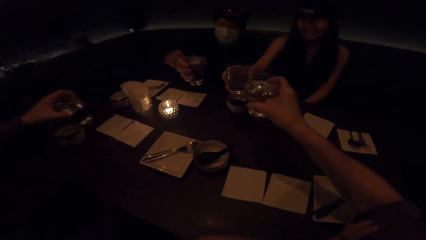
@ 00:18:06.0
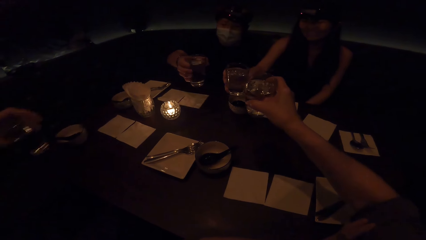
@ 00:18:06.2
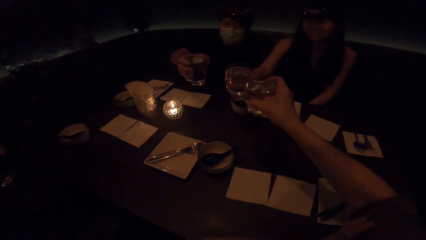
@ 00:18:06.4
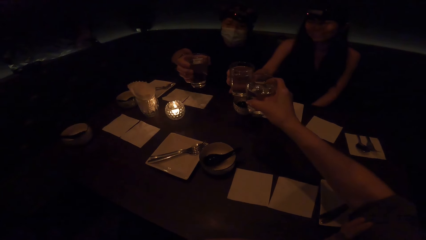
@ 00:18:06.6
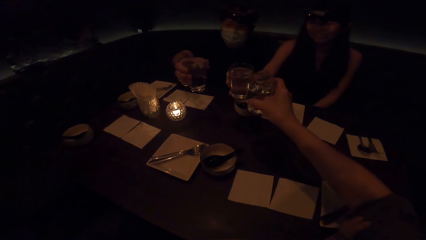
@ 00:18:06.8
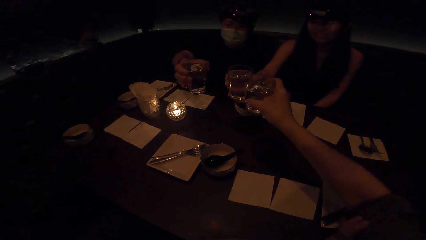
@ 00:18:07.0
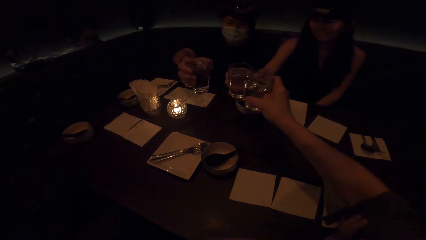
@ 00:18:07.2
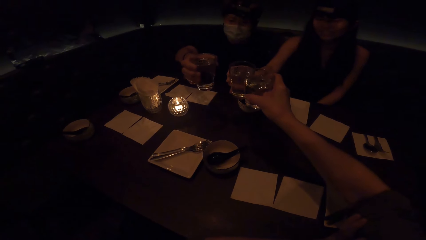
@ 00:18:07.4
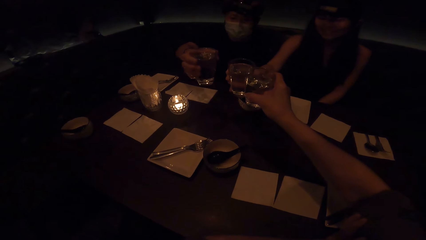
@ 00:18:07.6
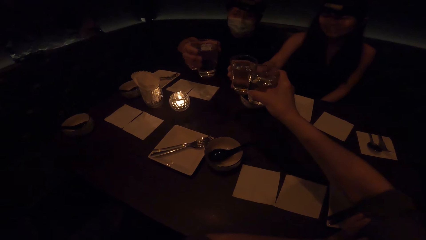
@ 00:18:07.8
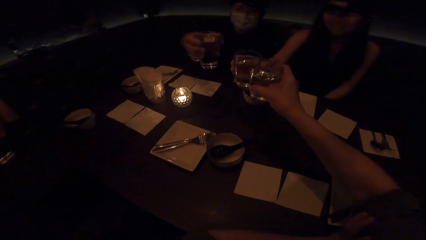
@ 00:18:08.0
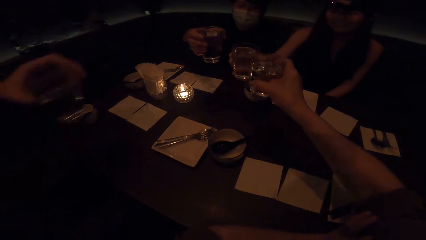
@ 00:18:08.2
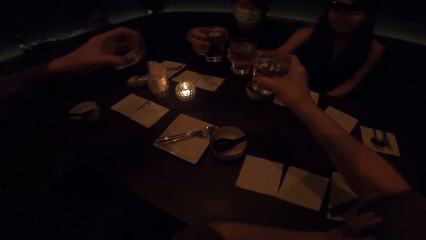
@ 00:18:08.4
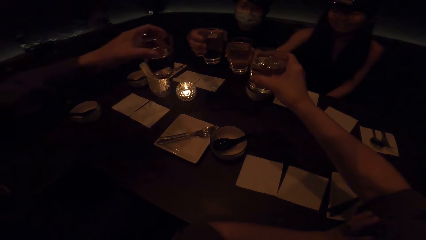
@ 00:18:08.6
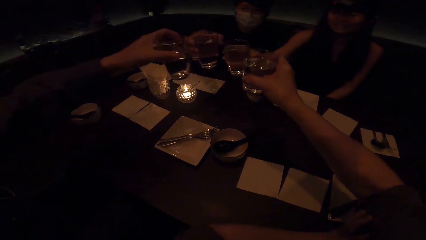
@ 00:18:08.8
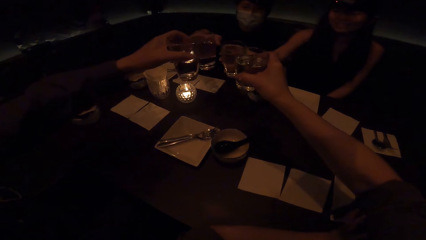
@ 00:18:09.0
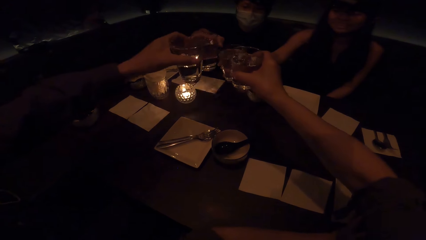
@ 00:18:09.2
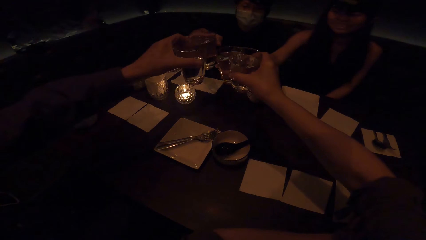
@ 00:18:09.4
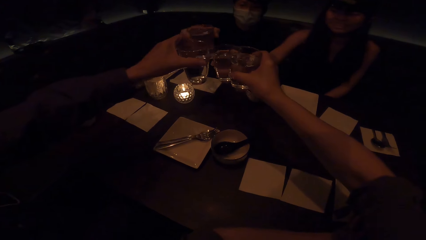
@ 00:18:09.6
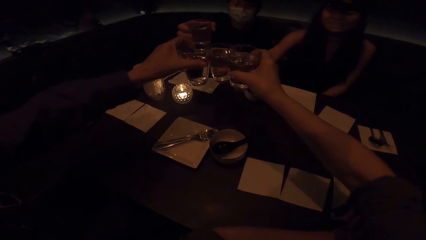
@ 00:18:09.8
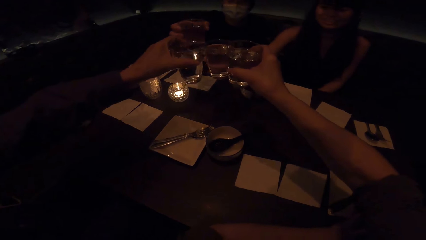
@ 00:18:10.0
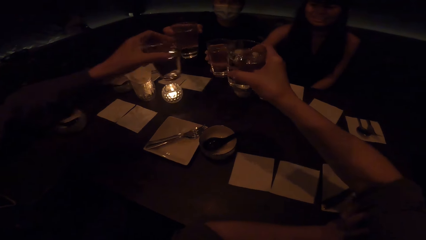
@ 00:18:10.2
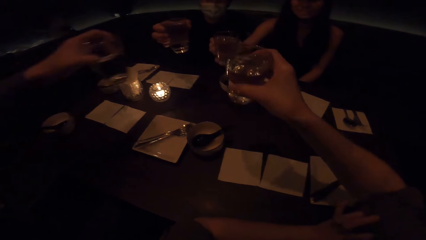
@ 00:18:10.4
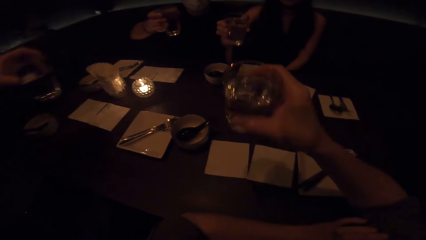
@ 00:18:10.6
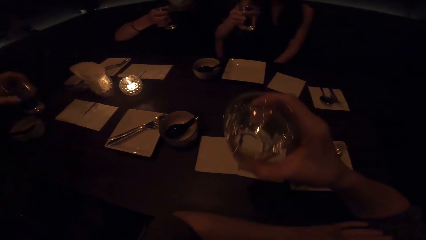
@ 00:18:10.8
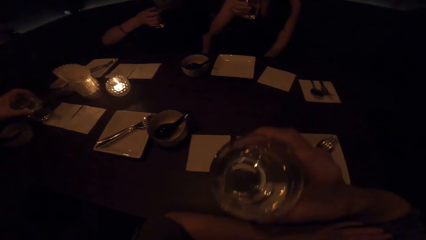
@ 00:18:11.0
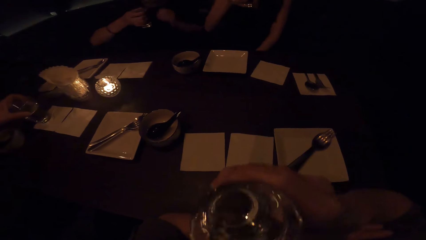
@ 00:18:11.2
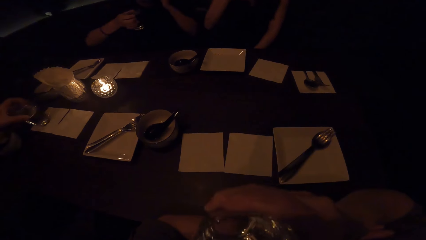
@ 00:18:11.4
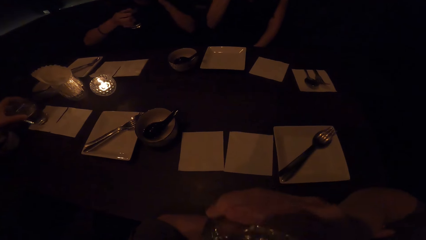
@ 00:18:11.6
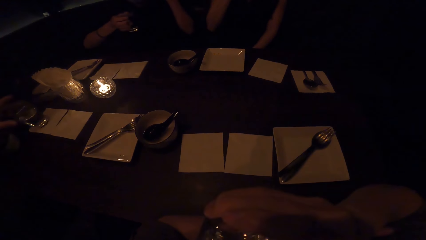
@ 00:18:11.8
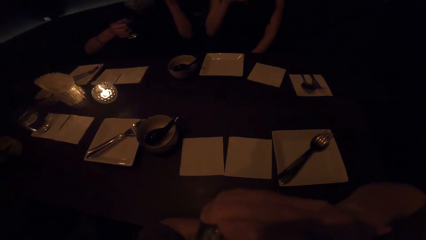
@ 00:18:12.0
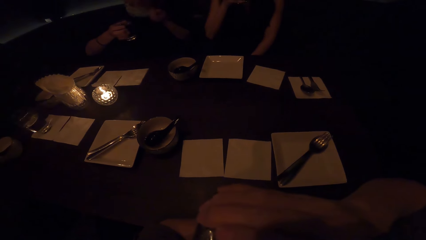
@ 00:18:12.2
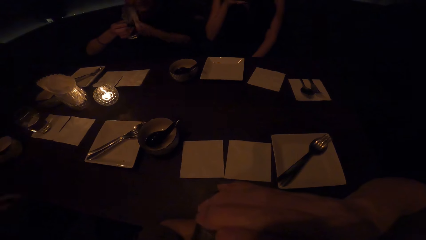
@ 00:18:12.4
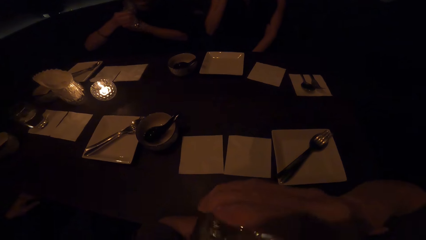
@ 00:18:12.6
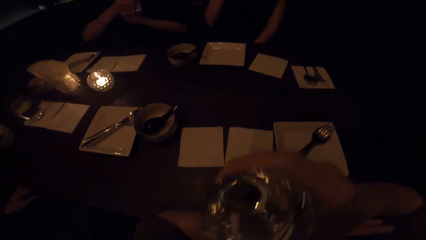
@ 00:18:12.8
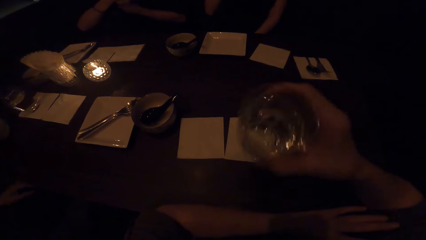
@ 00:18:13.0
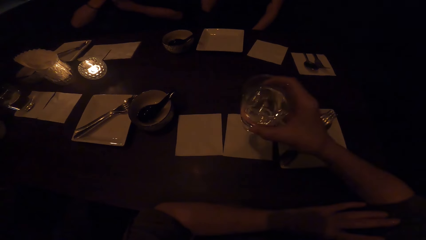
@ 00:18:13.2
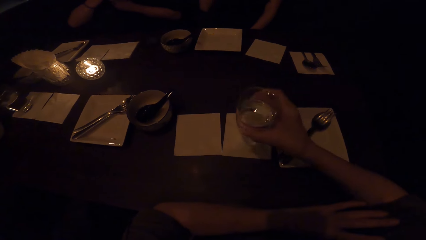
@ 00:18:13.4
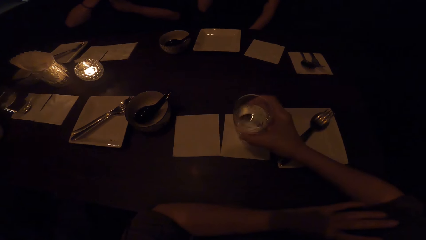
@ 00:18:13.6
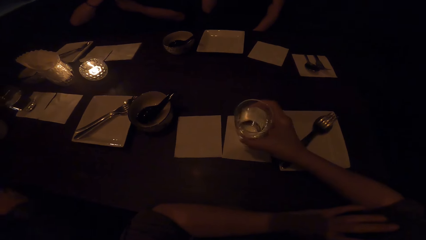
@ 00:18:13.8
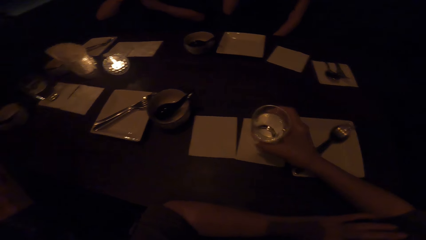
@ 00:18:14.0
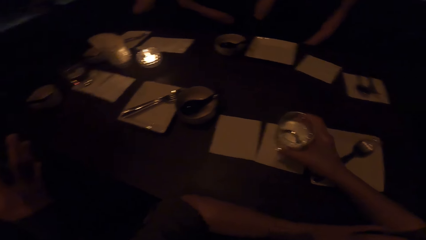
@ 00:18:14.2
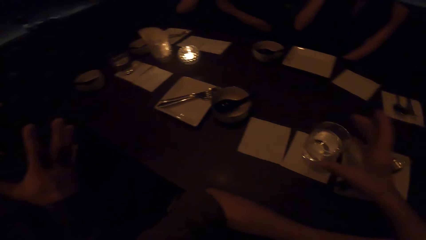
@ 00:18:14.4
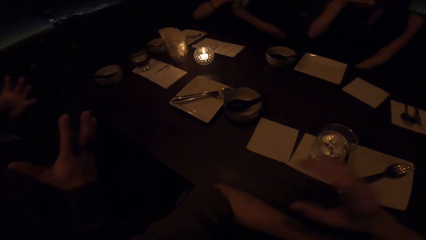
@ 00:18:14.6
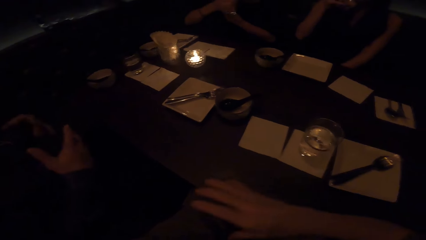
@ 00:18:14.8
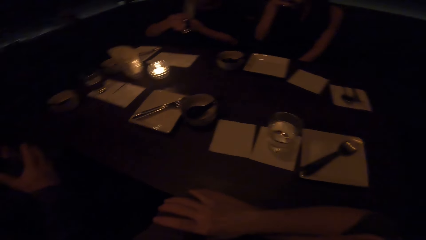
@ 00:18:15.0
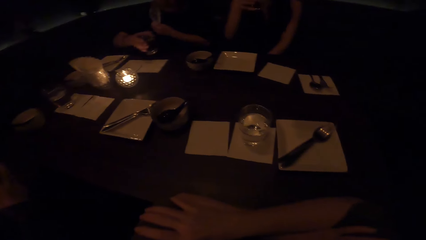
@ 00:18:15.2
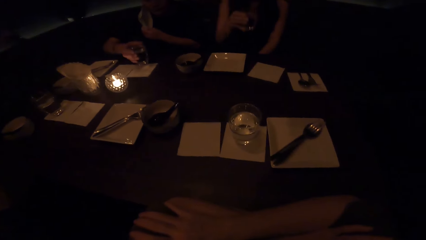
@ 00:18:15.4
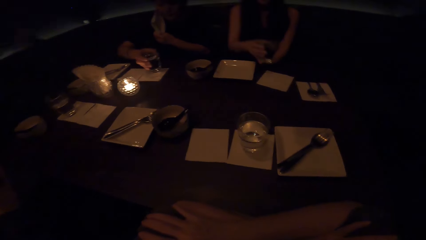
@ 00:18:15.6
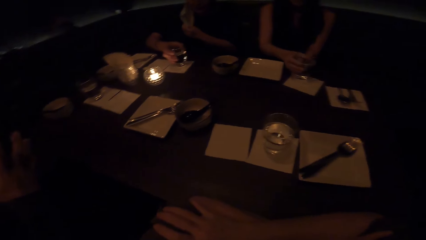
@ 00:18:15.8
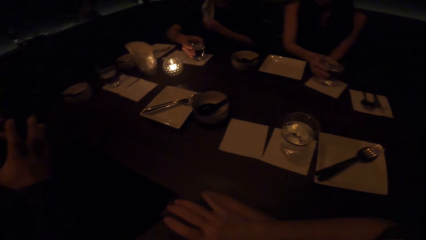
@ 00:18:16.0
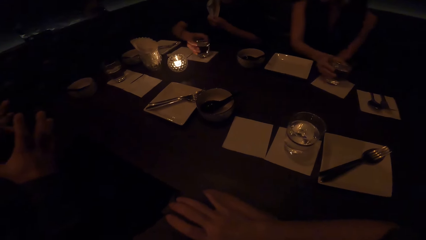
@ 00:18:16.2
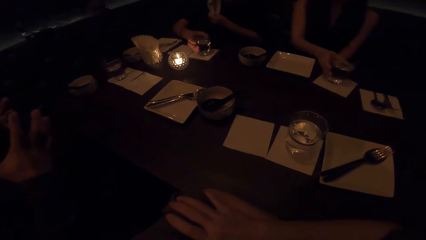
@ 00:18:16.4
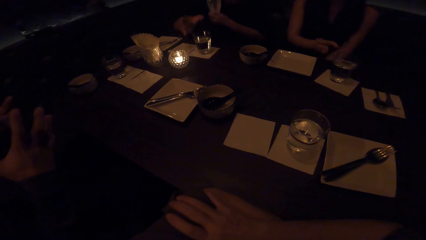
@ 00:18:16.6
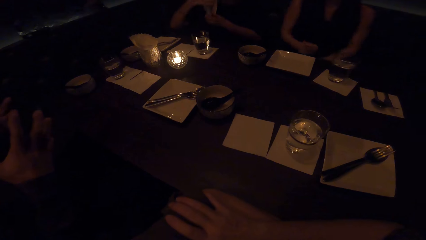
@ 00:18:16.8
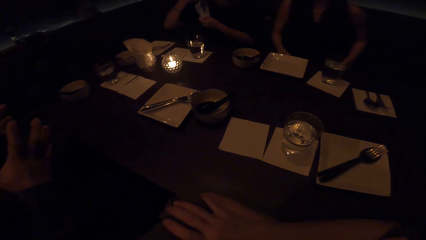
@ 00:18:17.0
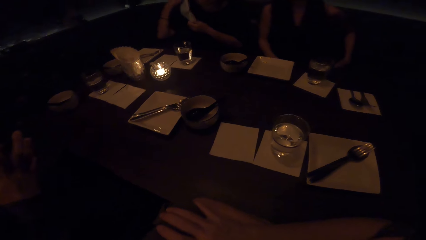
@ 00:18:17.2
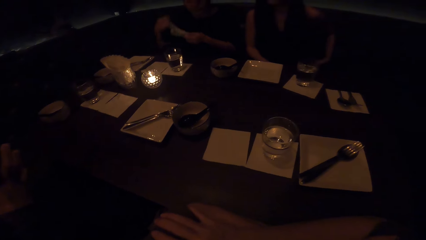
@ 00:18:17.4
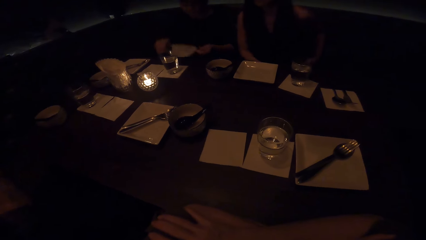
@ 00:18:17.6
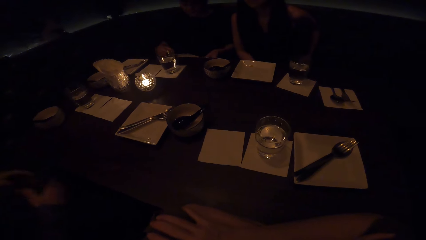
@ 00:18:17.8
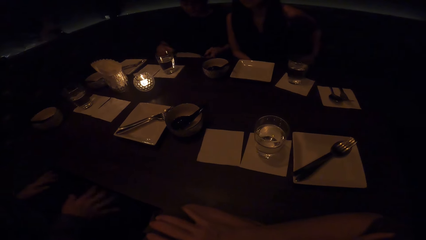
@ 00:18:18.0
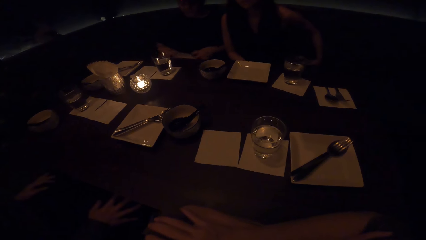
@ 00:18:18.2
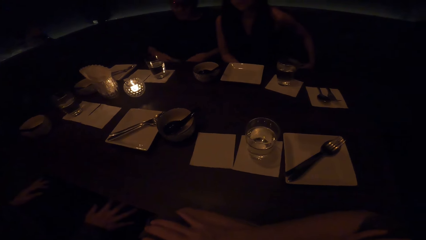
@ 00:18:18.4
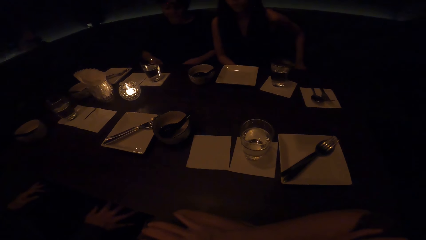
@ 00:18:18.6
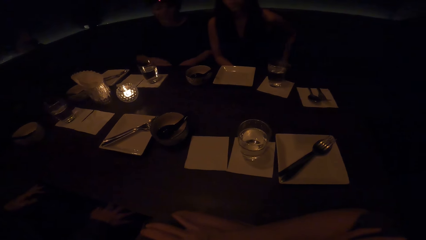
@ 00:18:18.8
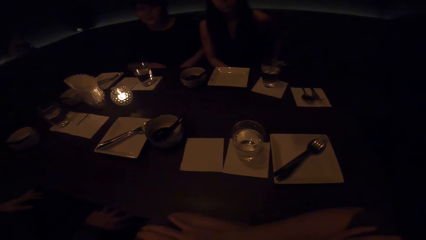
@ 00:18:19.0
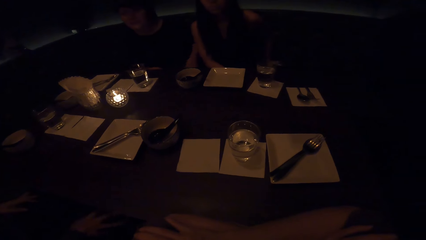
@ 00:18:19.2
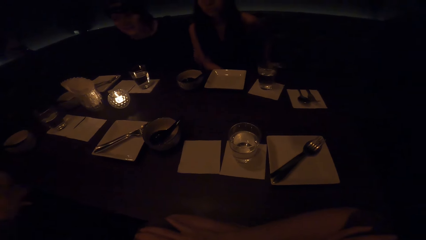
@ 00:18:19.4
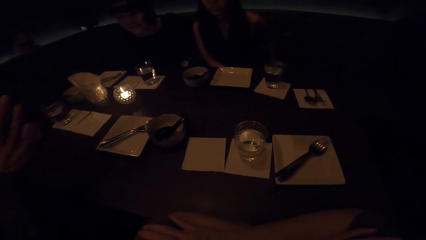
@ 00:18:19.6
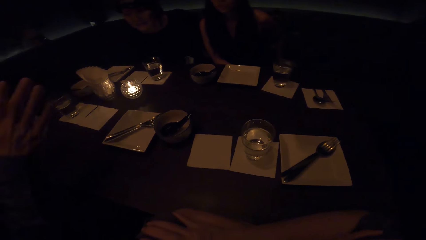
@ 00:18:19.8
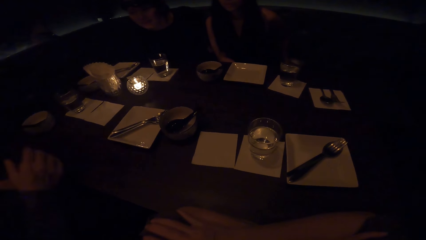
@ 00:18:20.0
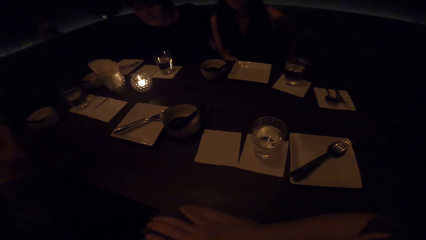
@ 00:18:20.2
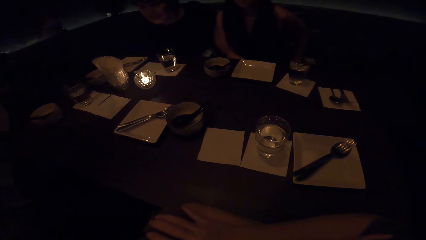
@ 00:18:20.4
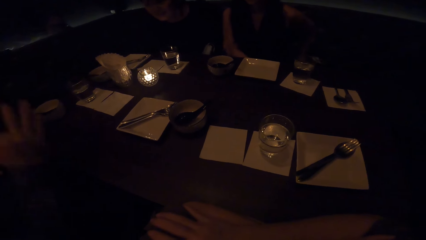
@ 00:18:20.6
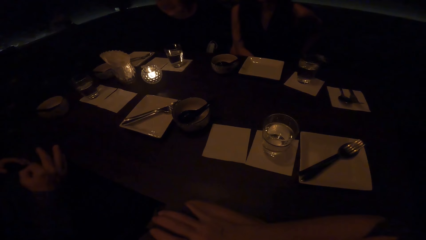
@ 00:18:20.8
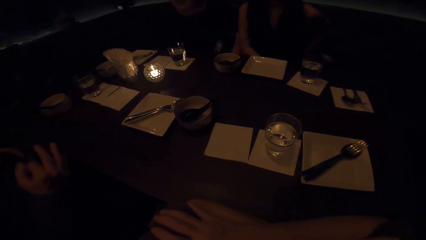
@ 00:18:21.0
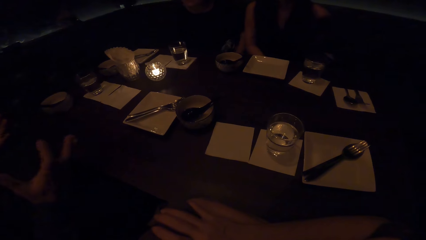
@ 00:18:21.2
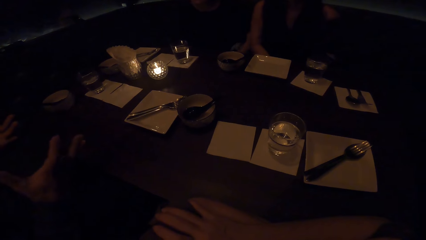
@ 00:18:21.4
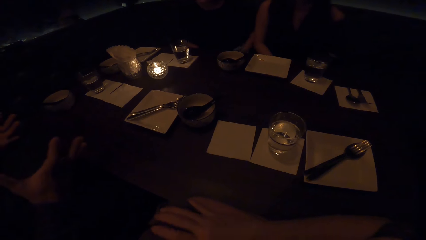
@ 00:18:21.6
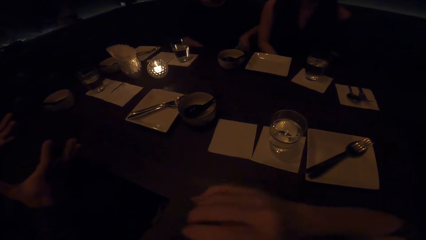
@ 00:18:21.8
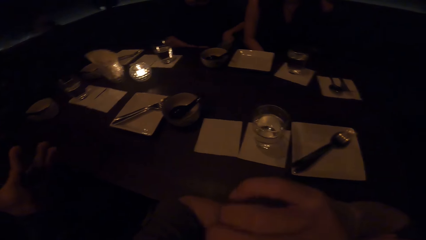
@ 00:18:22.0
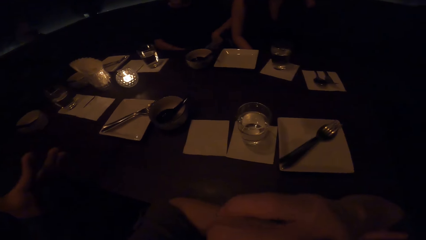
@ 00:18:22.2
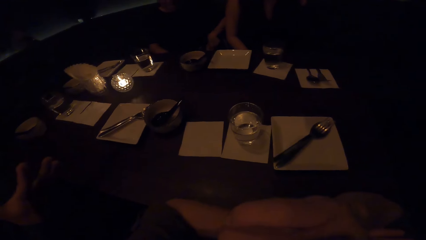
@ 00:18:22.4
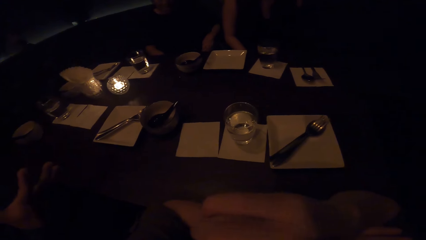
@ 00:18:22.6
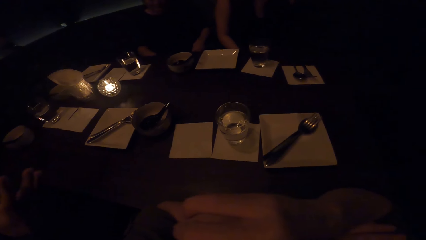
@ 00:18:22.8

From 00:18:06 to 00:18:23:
The camera wearer cheers to a lady, another lady and a man with a glass of drinks. They drink from the glass and put the glass on the table. A man talks with the camera wearer and two other people.
